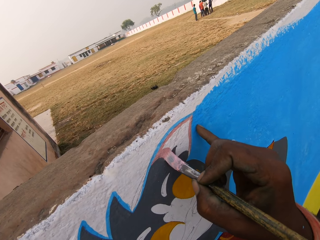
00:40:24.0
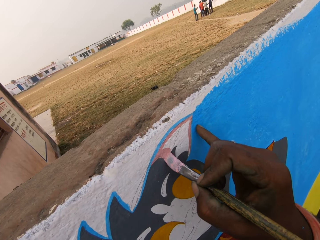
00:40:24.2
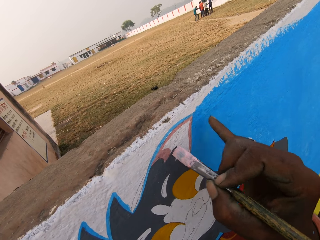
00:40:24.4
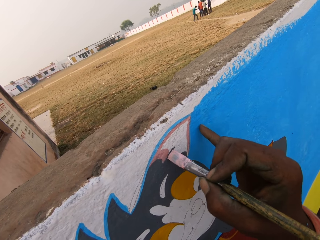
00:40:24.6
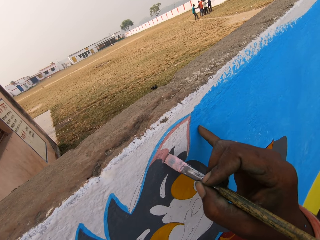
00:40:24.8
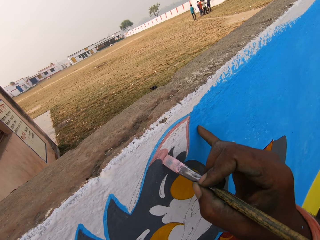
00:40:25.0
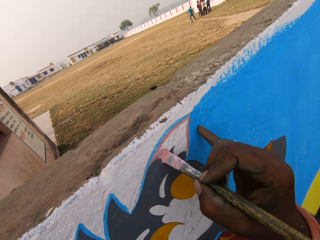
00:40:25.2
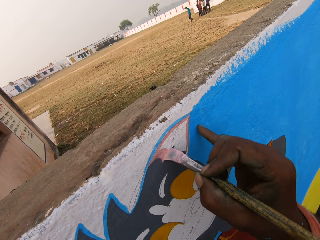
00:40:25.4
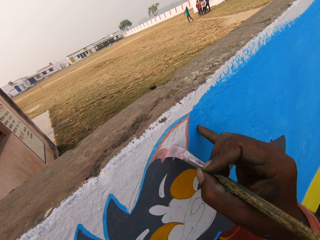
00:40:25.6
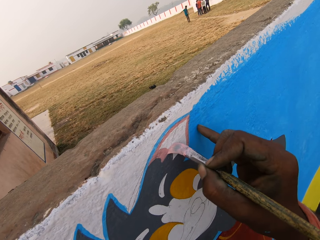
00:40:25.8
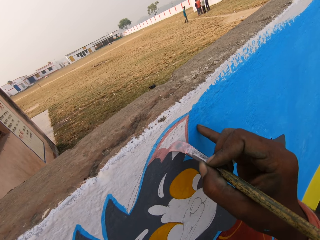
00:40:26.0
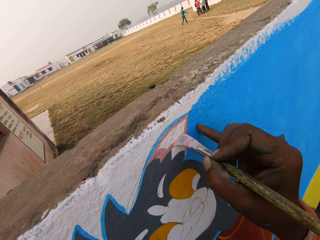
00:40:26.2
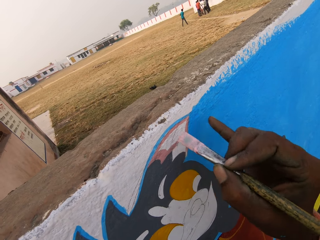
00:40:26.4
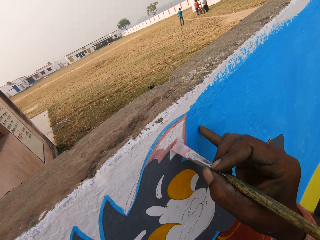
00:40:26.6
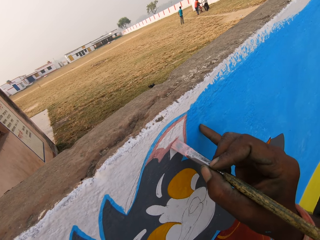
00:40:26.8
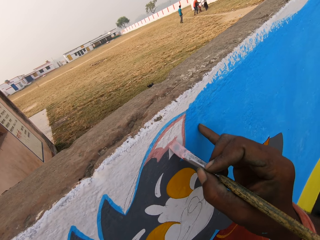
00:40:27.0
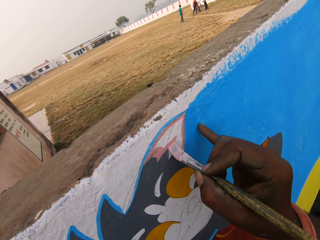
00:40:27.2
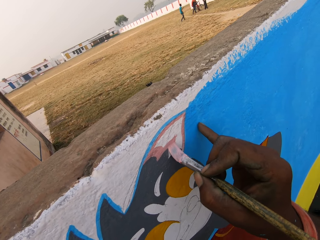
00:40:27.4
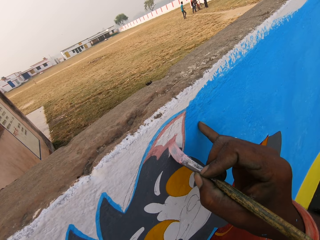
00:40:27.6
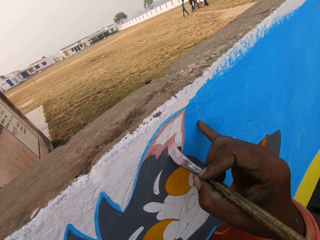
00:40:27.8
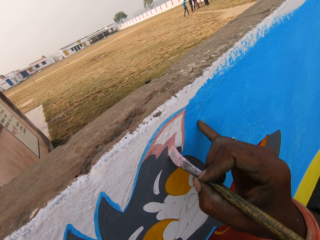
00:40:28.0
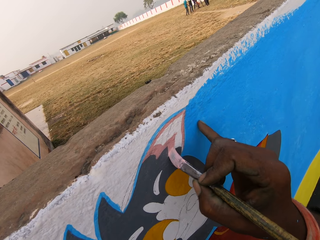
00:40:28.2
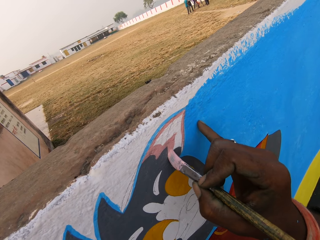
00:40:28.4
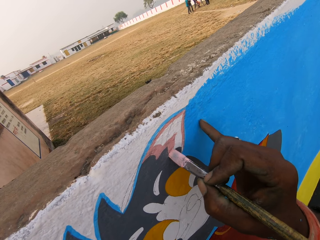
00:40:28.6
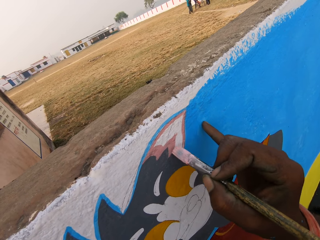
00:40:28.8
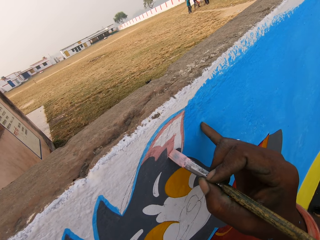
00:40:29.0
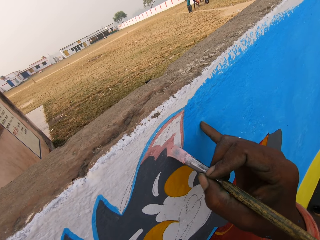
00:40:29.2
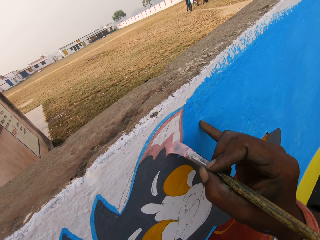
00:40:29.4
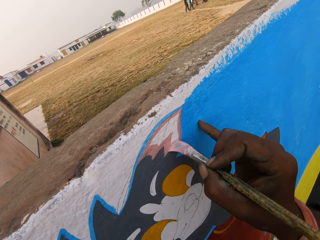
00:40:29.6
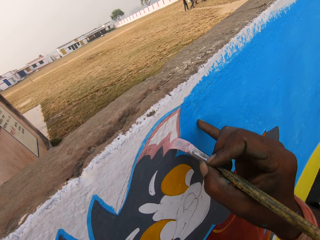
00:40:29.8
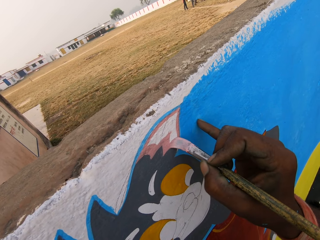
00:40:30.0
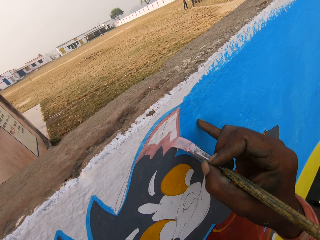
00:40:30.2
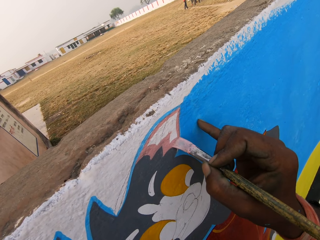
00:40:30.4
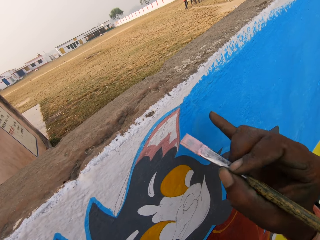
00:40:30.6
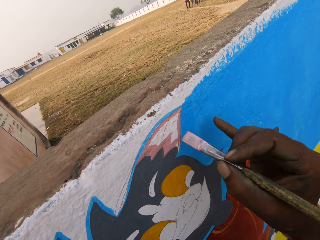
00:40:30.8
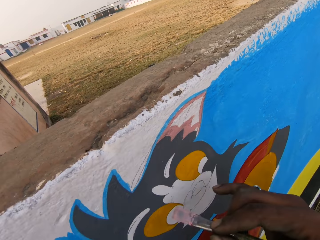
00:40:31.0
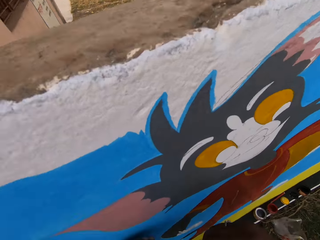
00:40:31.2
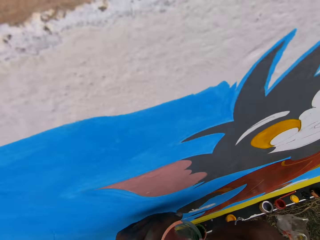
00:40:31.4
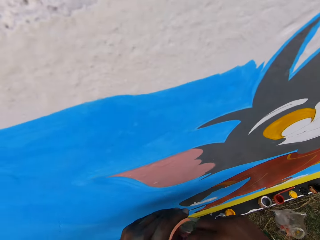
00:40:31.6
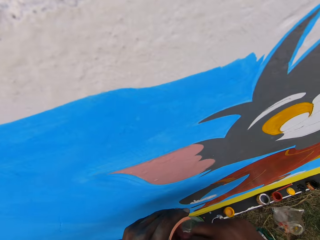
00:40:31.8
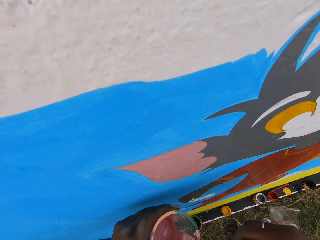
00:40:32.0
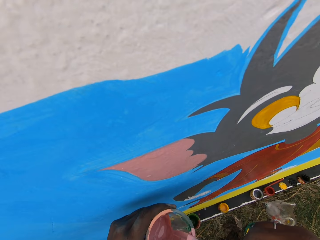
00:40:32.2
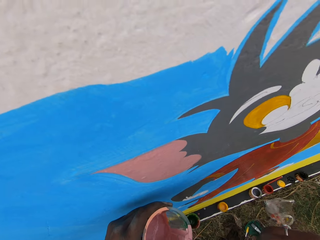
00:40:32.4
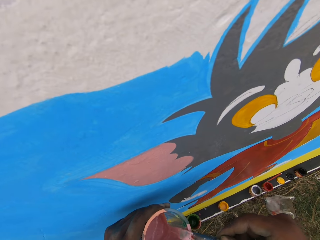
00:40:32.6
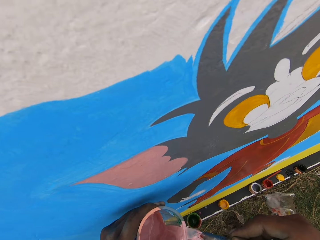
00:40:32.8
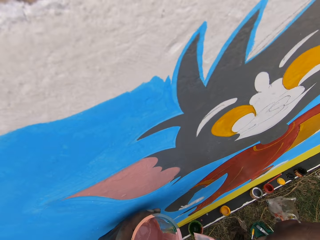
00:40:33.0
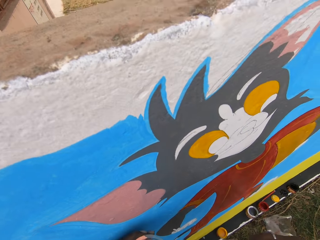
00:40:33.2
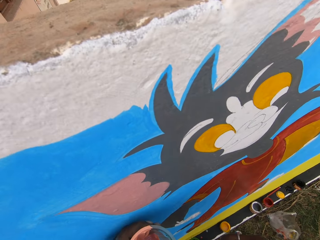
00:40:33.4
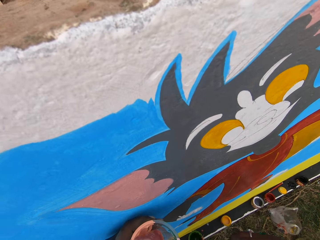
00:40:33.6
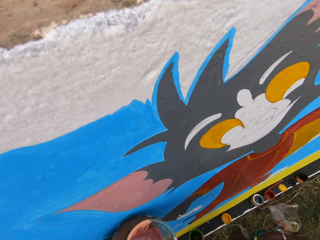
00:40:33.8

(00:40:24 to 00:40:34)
The camera wearer loads the paint brush with paint from the cup with paint.

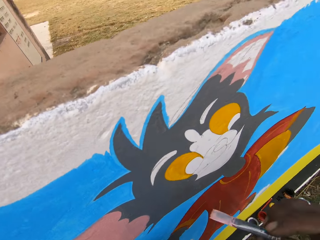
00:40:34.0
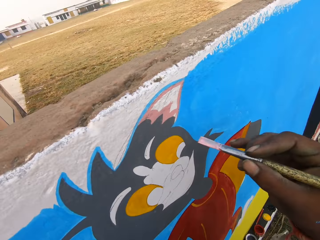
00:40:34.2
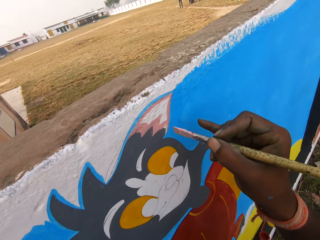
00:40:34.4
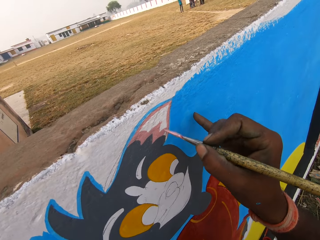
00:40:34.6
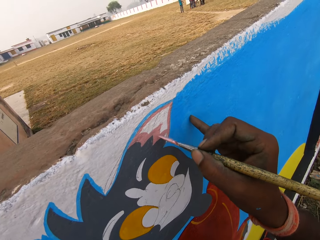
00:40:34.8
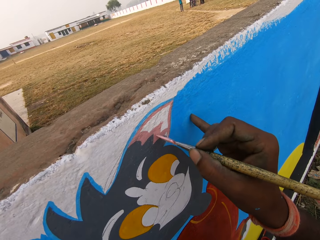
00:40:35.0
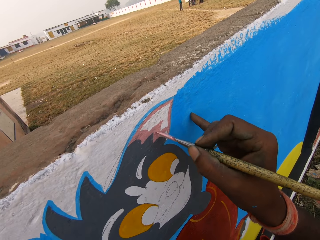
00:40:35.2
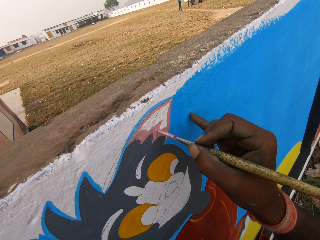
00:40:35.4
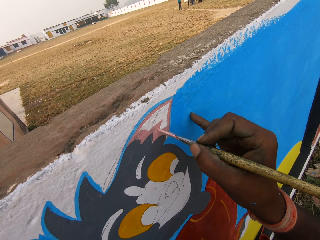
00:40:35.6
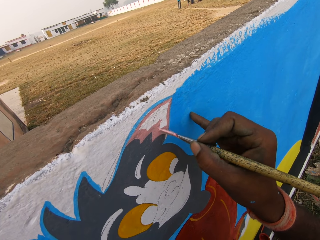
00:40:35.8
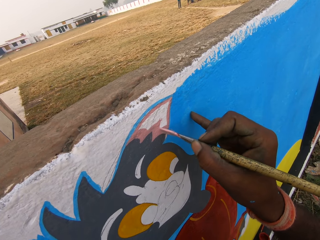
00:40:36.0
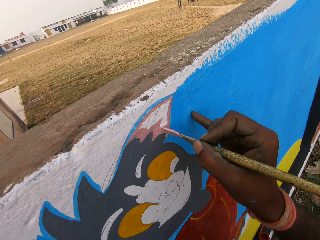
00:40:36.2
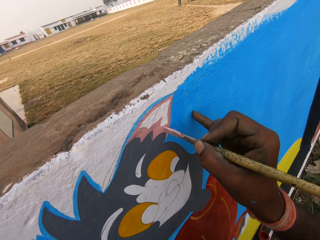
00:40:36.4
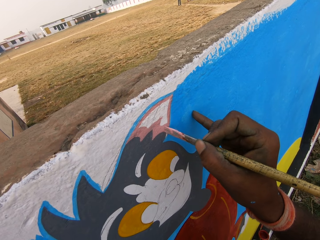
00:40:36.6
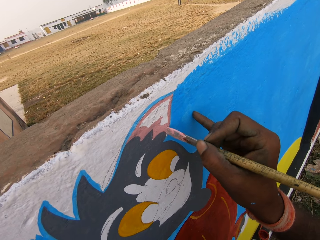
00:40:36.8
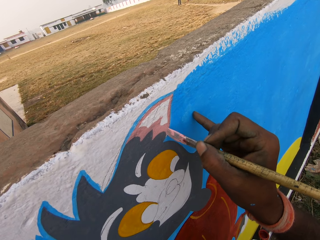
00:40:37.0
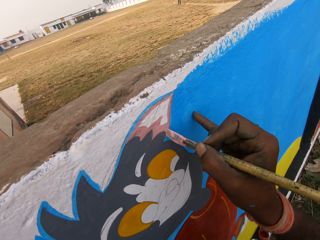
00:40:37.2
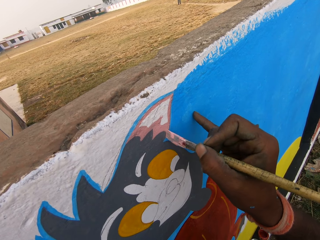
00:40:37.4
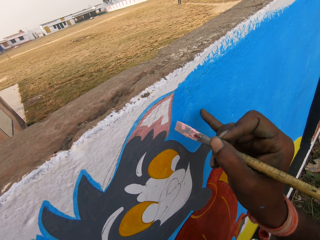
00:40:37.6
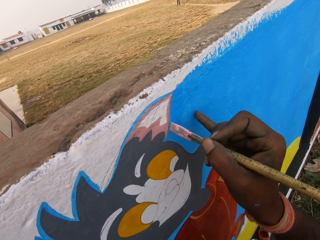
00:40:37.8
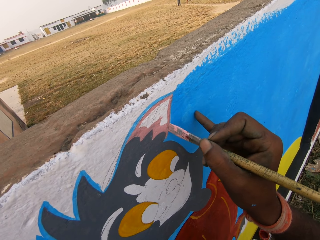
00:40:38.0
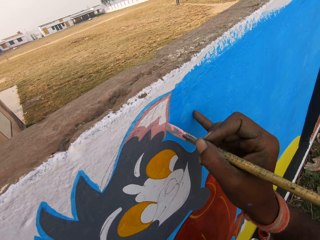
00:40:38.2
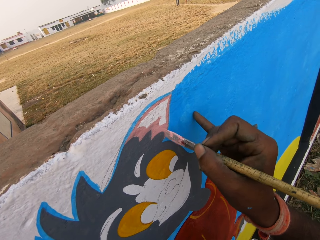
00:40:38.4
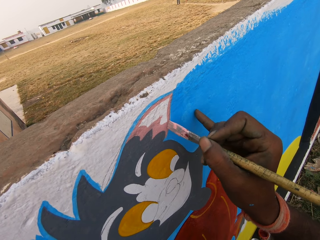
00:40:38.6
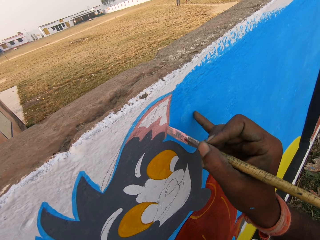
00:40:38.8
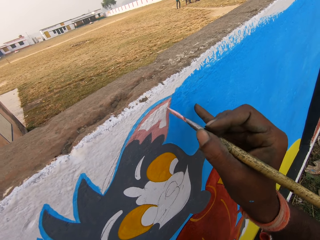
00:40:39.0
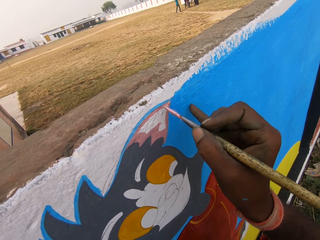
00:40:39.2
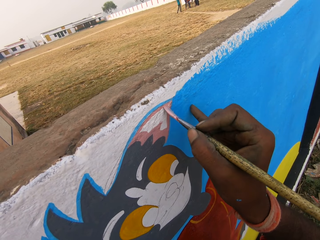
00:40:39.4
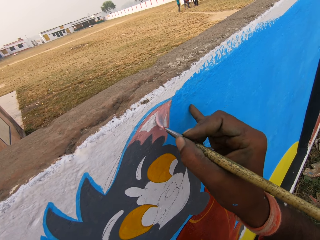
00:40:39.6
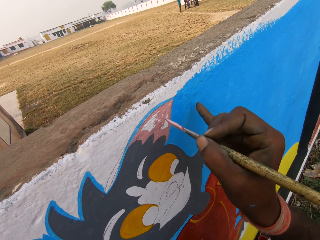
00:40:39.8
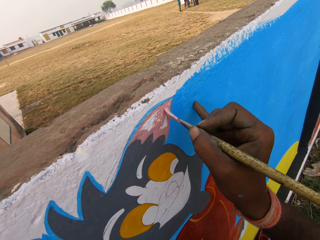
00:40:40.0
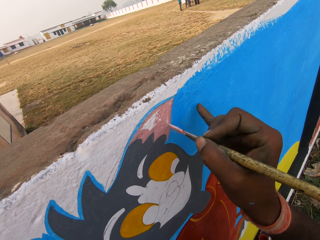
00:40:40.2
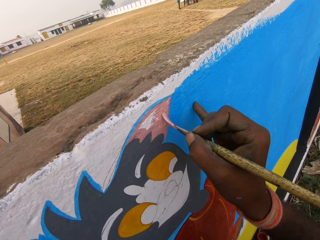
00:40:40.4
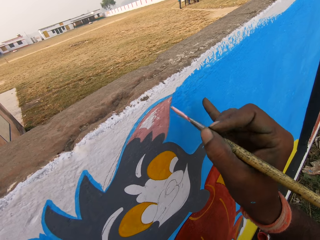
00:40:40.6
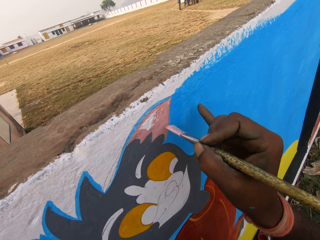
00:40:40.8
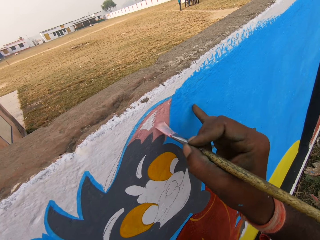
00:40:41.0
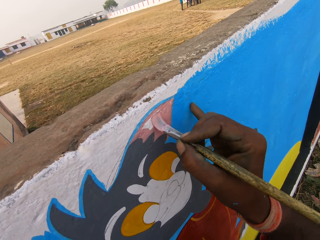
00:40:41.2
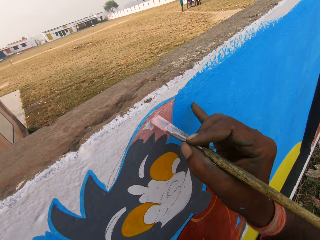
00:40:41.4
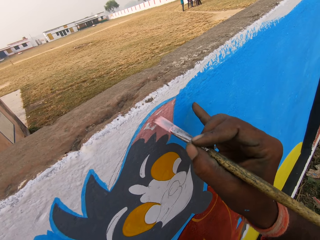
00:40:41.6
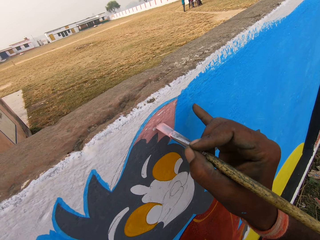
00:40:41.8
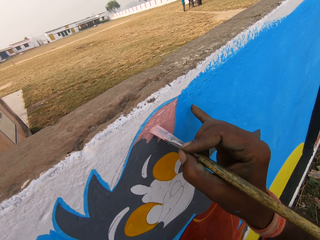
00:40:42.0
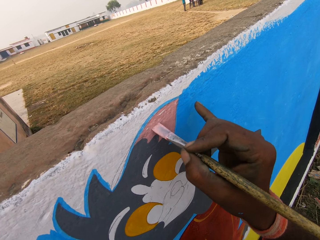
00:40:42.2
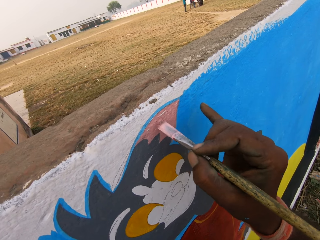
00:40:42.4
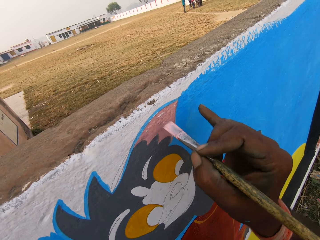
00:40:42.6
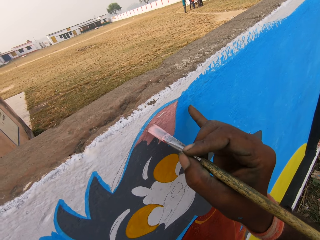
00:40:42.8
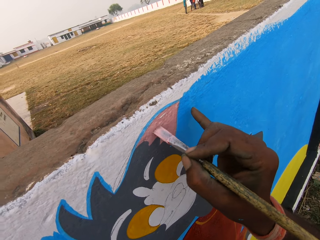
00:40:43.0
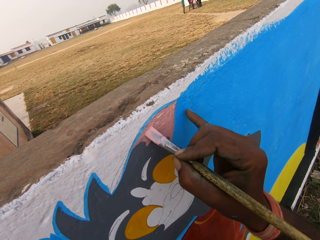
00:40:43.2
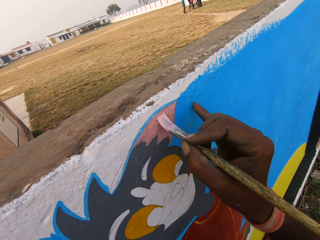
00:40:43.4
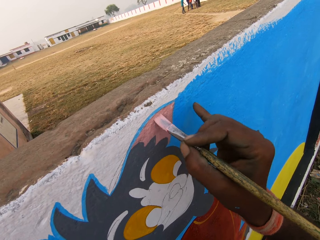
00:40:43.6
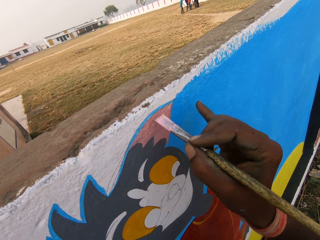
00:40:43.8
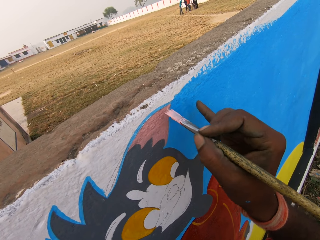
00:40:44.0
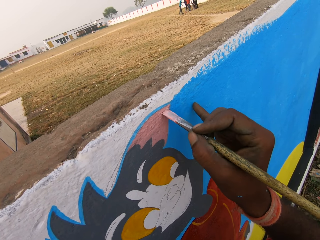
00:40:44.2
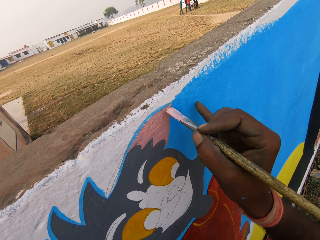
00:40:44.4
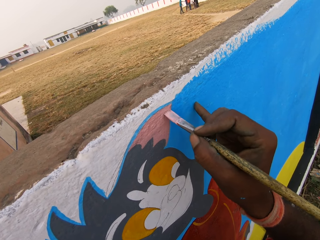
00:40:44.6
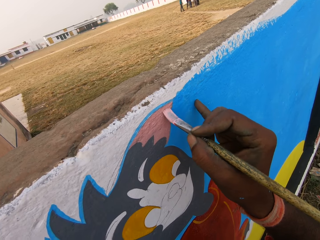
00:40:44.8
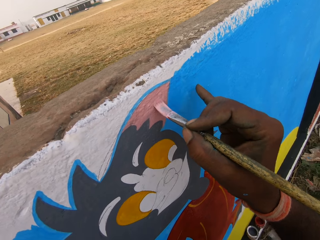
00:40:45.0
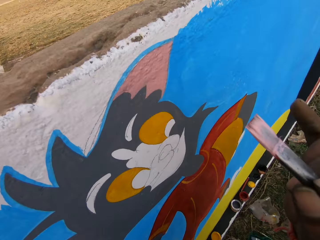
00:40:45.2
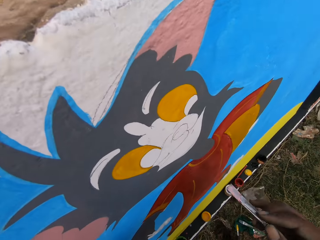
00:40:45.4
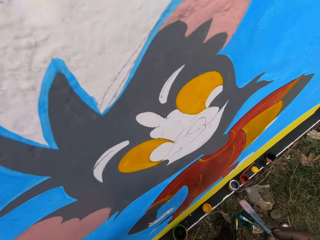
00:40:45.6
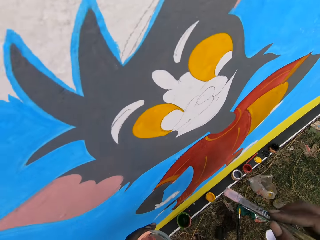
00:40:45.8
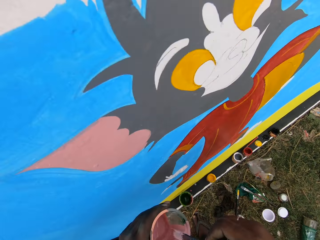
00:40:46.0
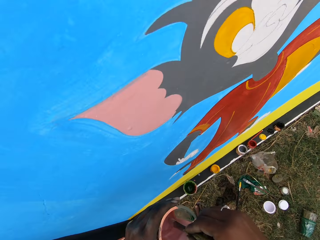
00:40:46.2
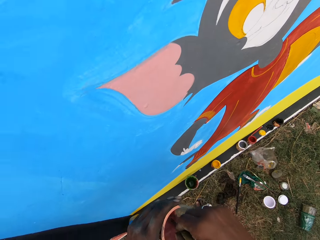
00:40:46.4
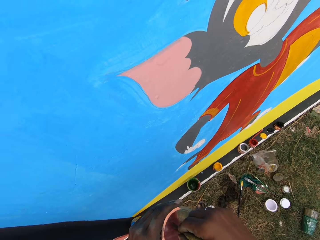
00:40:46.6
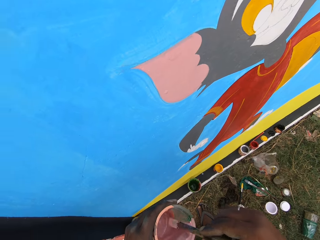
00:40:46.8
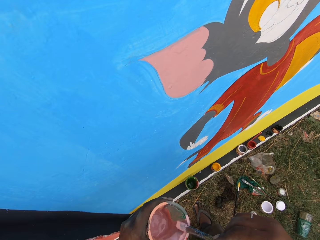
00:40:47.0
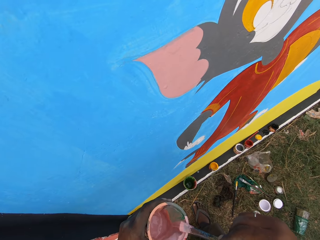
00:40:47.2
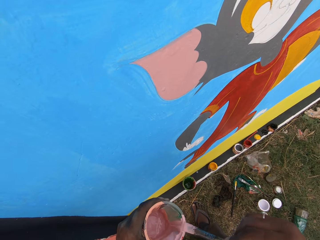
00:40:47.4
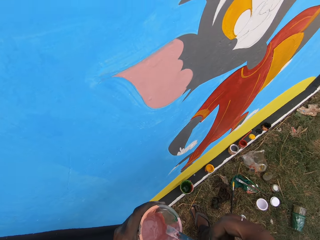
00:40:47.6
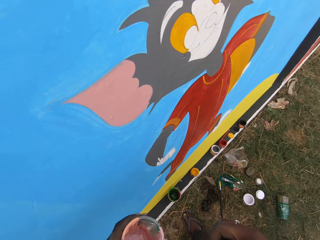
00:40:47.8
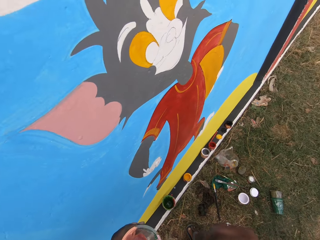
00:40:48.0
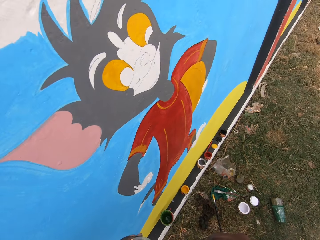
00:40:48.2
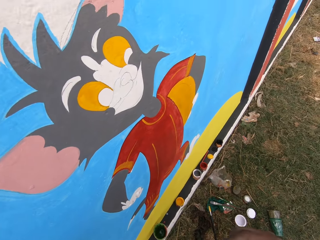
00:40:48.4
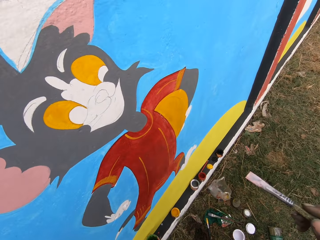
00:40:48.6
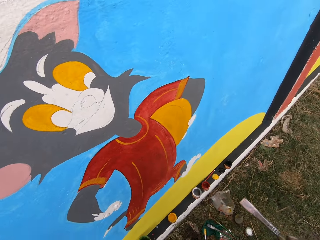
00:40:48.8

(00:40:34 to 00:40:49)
The camera wearer paints the wall with the paint brush. They load the paint brush with paint from the cup with paint.
